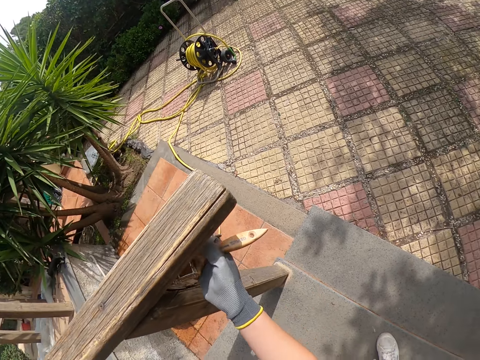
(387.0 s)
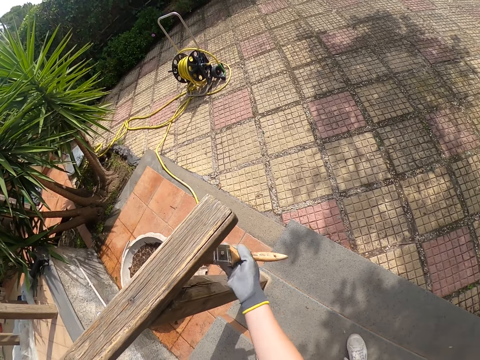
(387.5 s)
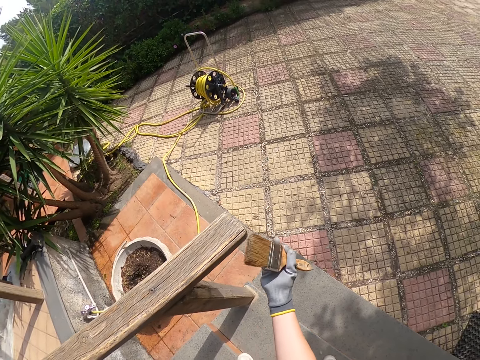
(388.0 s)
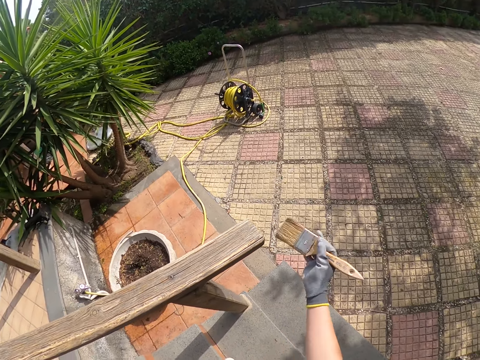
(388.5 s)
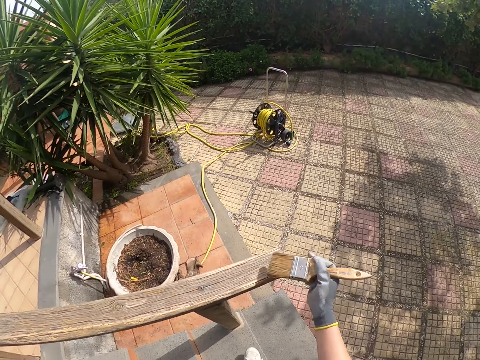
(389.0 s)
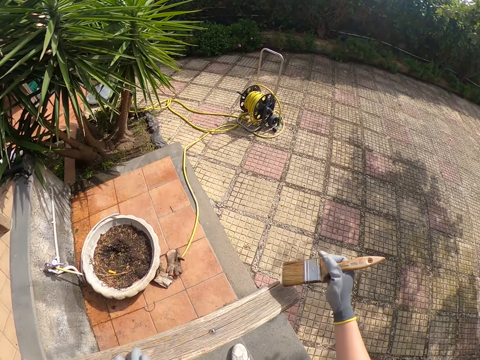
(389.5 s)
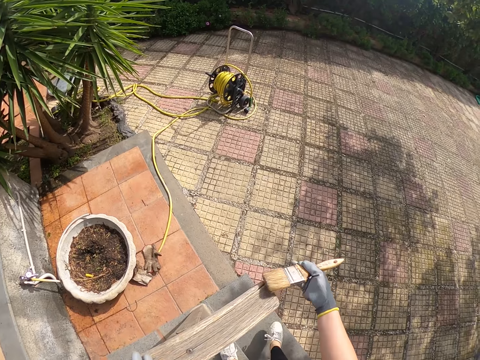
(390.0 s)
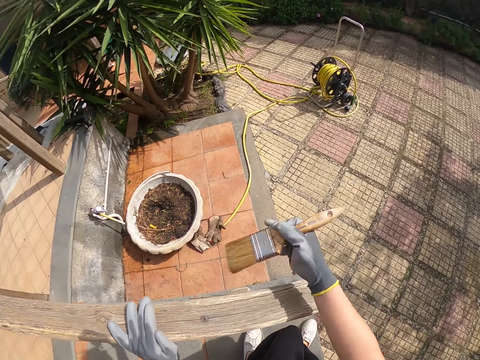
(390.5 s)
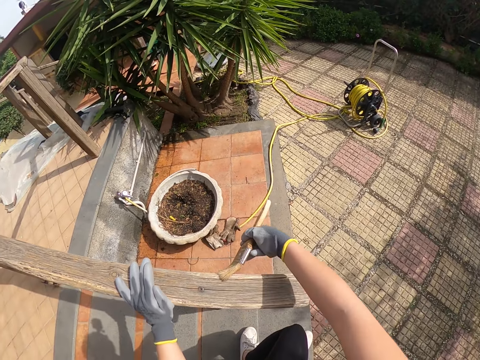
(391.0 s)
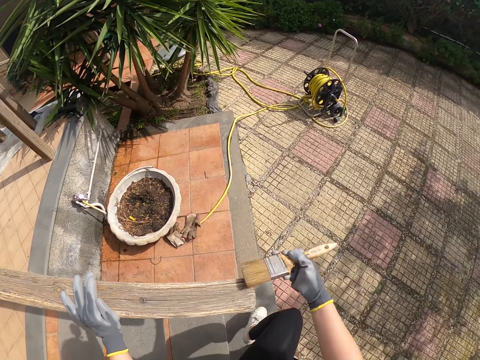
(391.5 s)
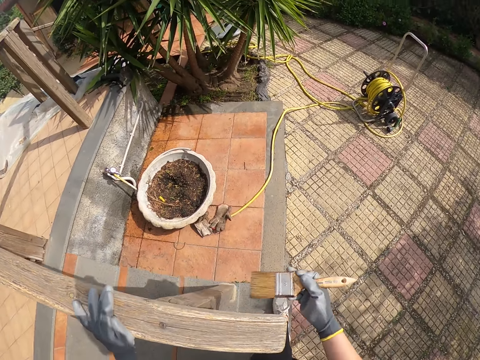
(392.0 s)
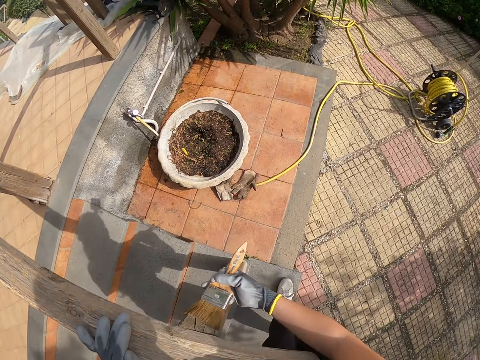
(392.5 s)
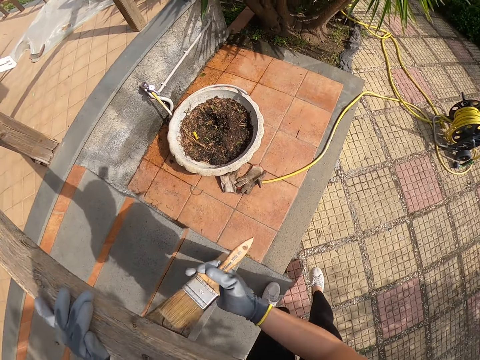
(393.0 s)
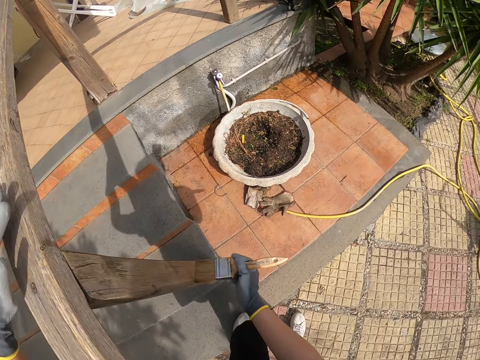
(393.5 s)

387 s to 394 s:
The camera wearer takes a step down the stairs. They turn around. They adjust their standing position around the wood. They bend.

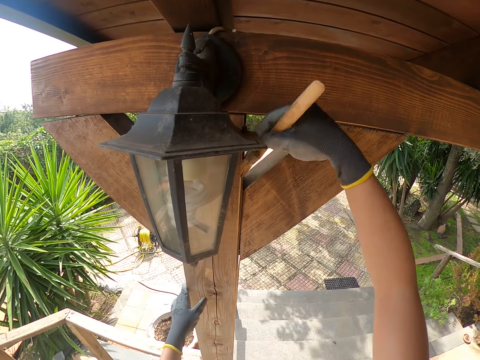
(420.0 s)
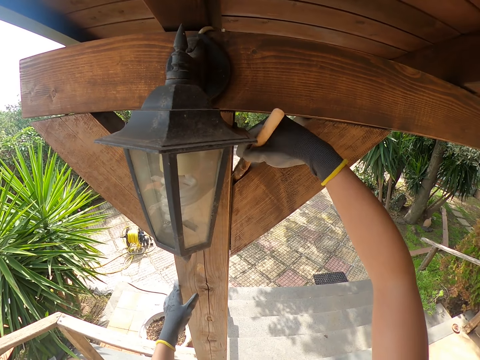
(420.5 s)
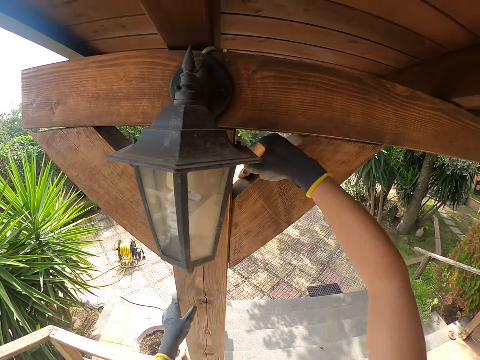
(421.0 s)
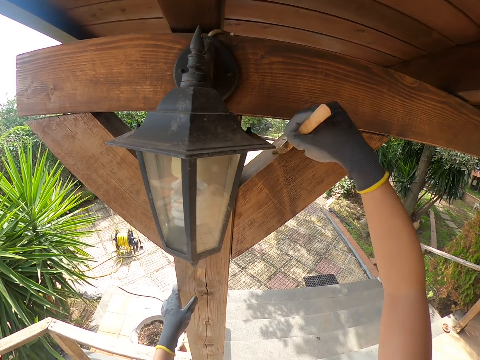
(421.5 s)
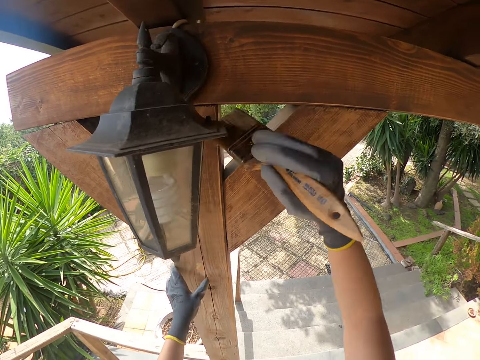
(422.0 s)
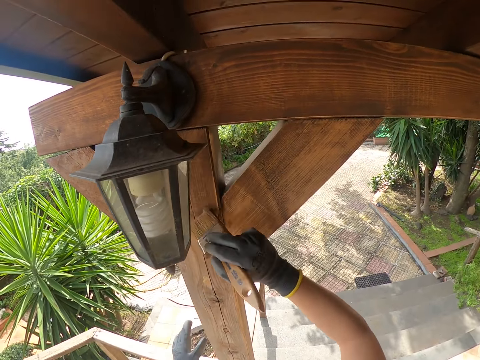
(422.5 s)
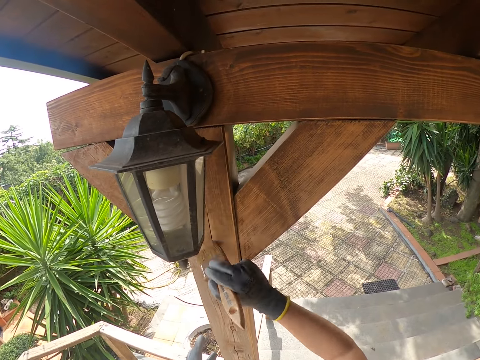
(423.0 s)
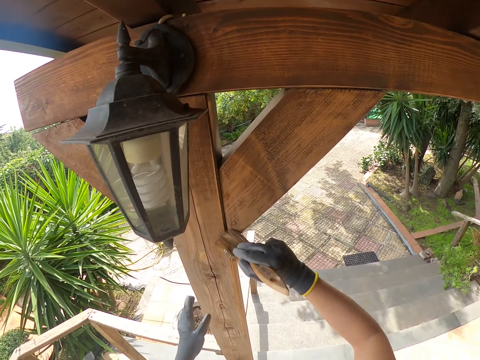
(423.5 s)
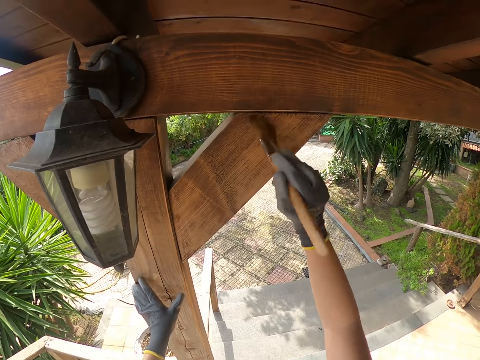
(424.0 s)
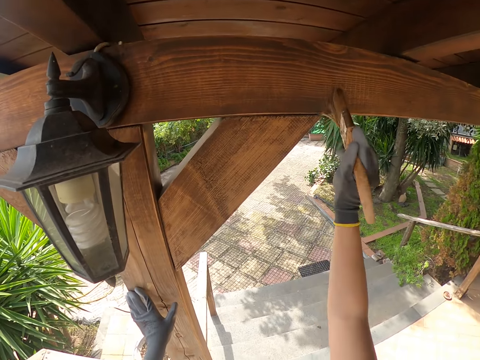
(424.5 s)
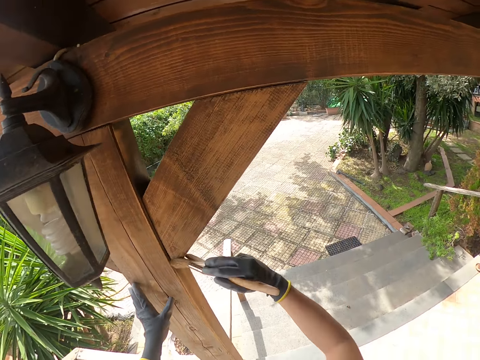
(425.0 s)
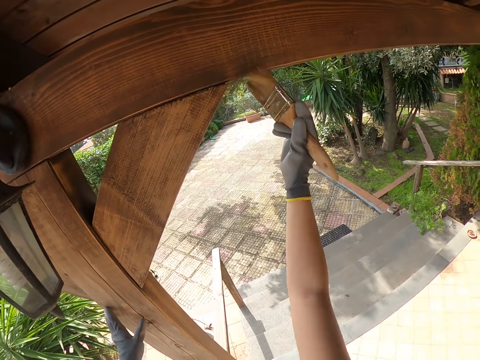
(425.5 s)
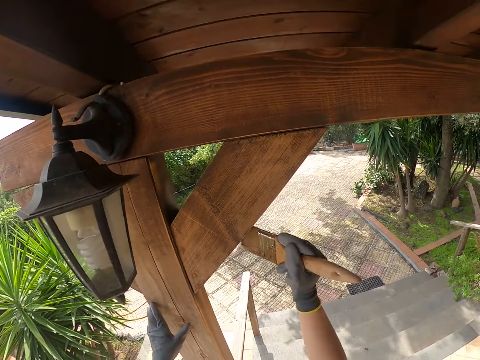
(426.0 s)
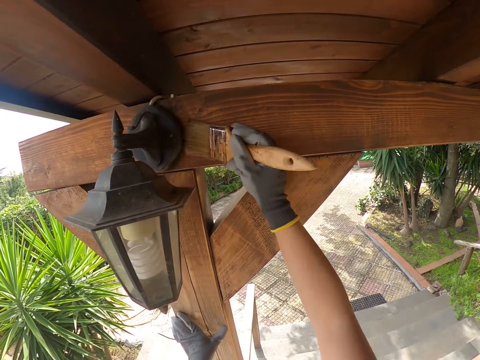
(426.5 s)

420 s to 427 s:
The camera wearer moves her left hand on the pole.

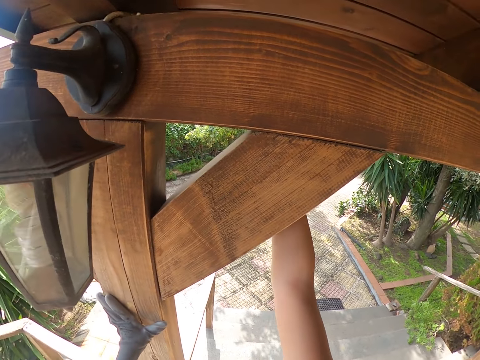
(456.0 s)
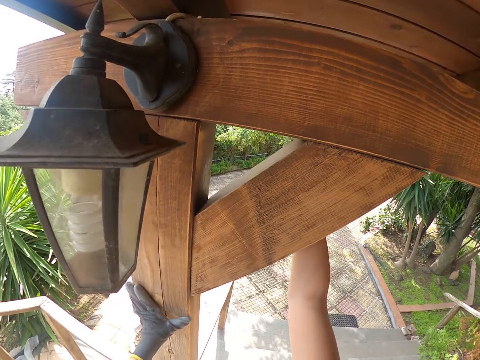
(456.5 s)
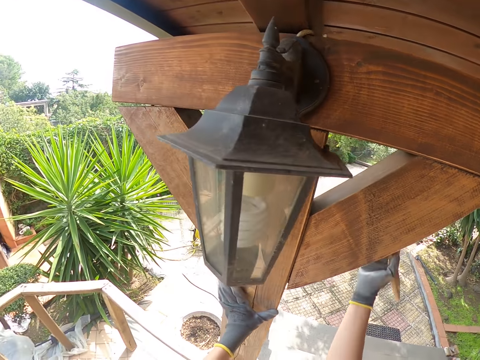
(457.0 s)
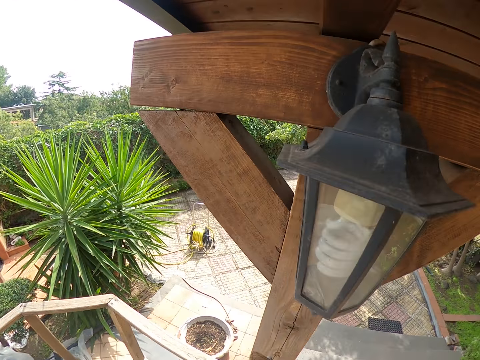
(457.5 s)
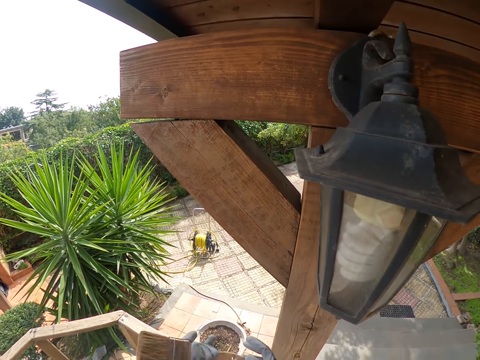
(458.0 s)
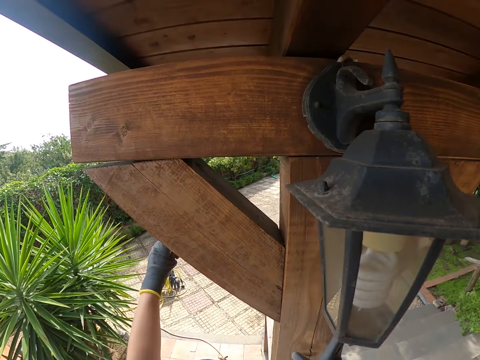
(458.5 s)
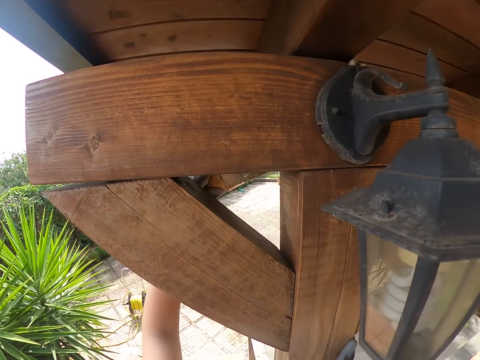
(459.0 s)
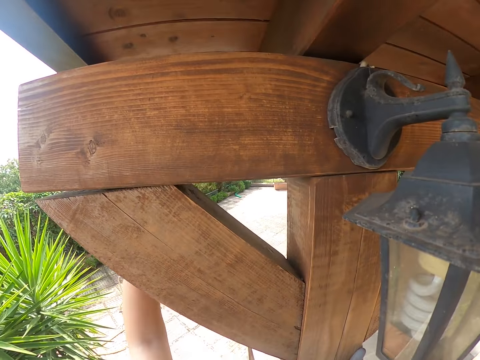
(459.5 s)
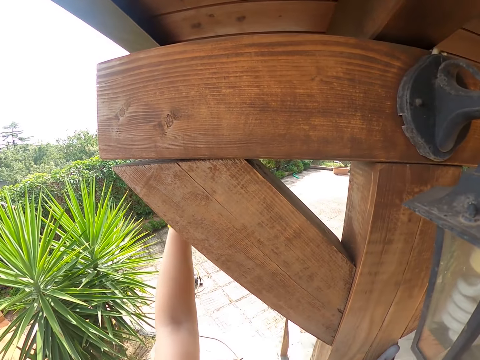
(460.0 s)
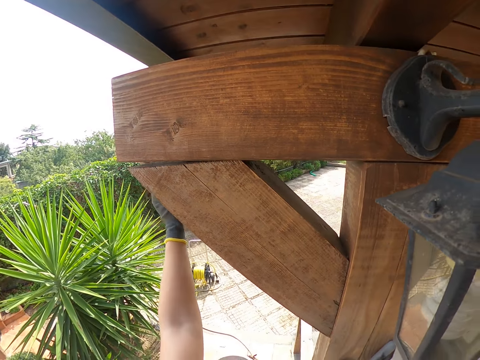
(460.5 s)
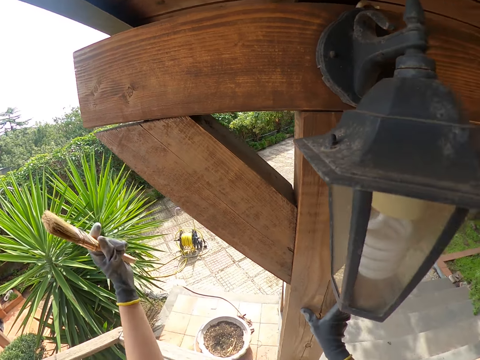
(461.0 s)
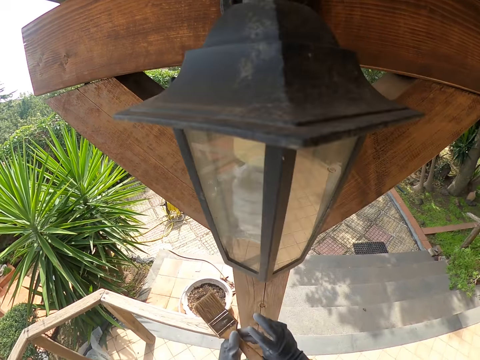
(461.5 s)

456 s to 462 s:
The camera wearer stops brushing the frame of wood. She passes the paint brush to her left hand. She brushes the upper part of the pole next to the light bulb with her left hand. She stops brushing the frame of wood. She passes the paint brush to her right hand.

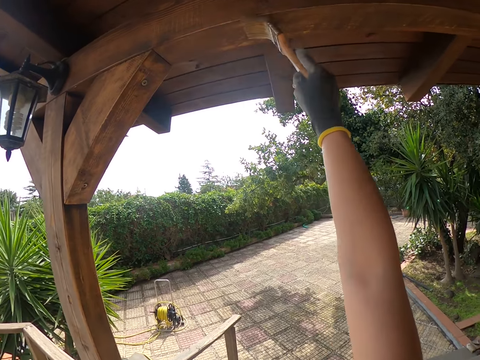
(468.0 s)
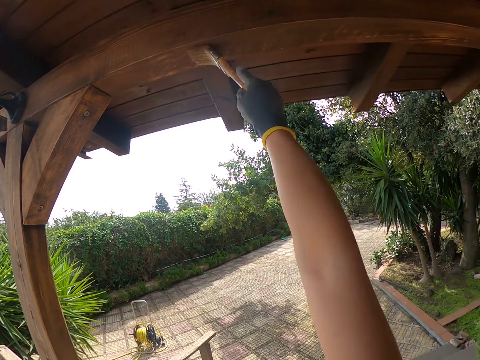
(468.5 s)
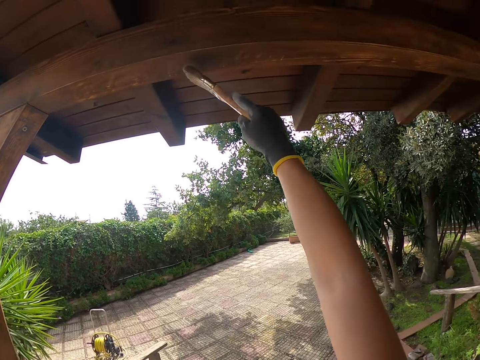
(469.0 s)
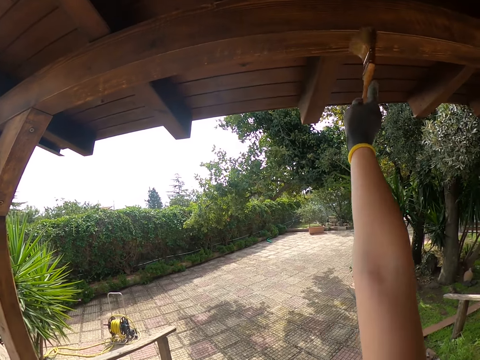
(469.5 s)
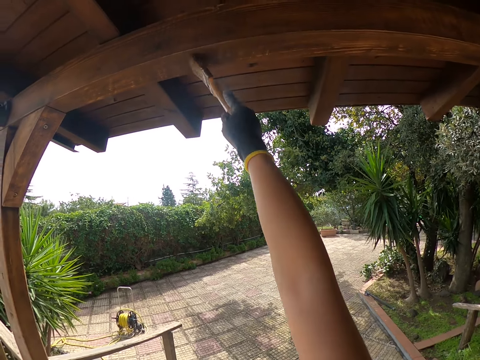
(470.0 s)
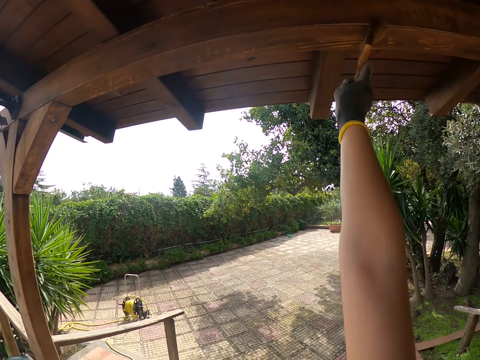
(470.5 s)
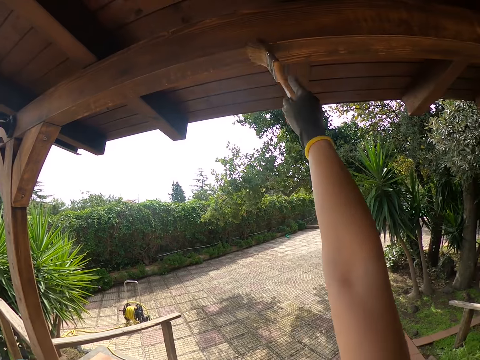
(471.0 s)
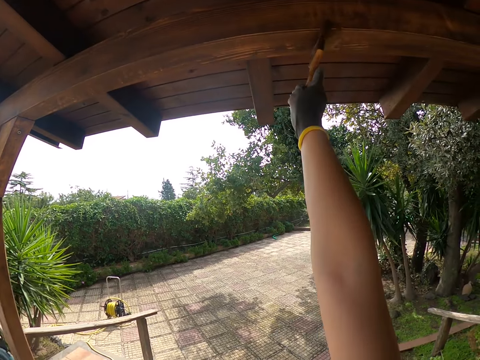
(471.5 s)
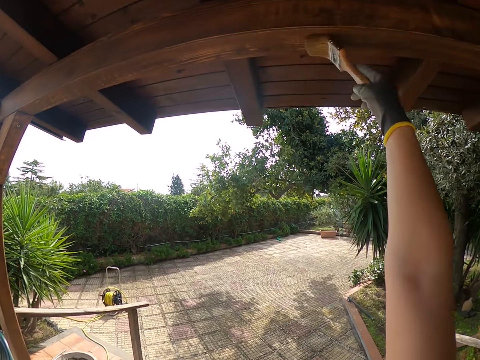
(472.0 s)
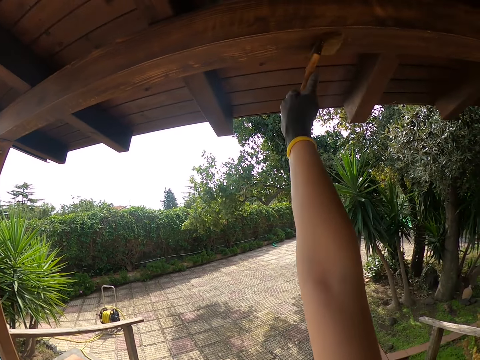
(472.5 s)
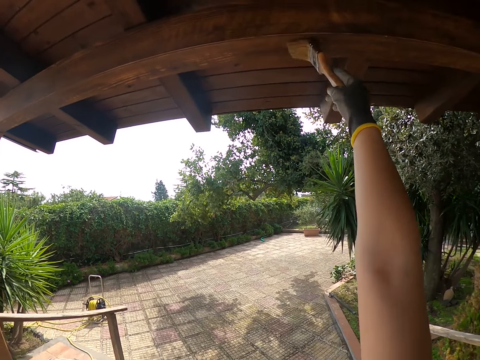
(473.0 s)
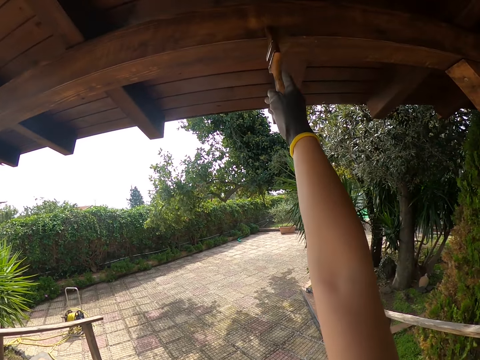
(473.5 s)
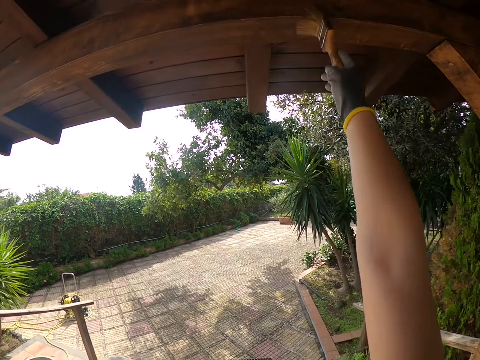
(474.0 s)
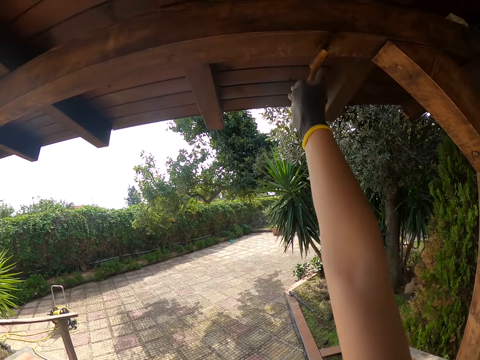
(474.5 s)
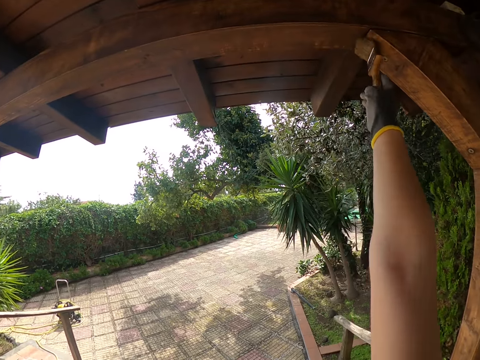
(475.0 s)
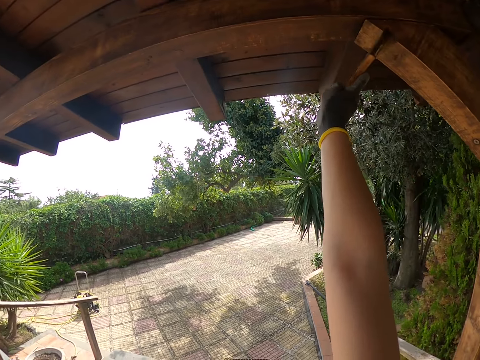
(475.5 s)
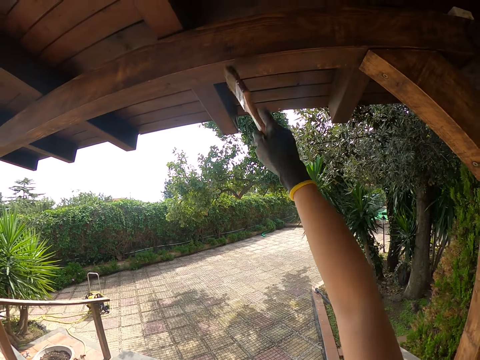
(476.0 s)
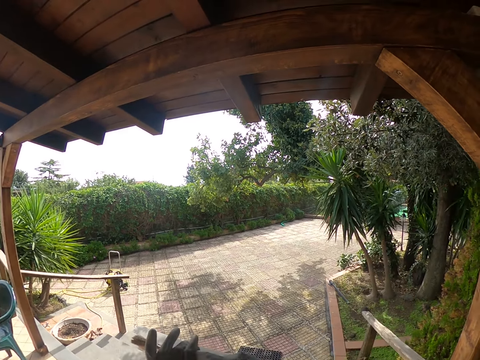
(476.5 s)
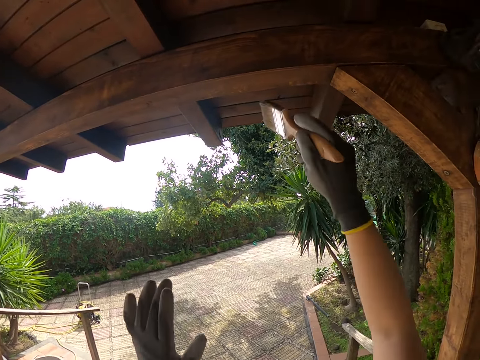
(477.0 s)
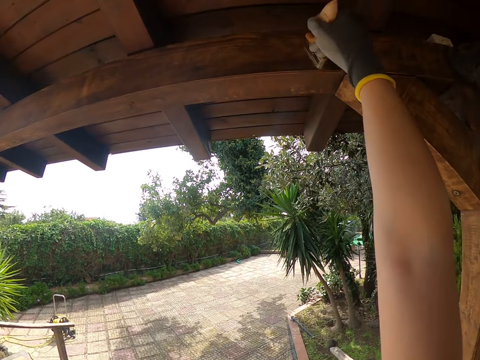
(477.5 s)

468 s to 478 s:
The camera wearer walks to the right. She stops walking. She stops brushing the frame of wood. She cleans the brush with her left hand. She adjusts the handling of the brush. She brushes the upper part of the wood with the brush in her right hand.
